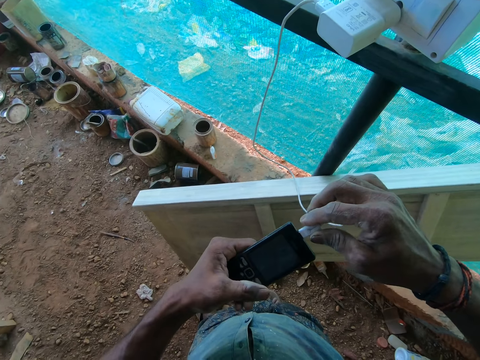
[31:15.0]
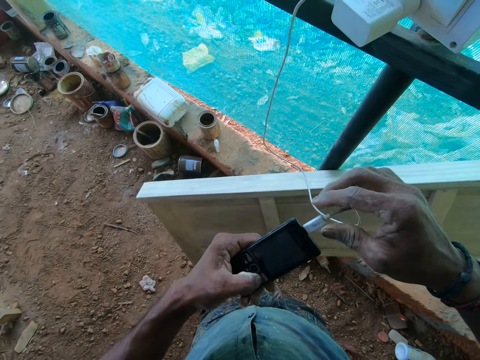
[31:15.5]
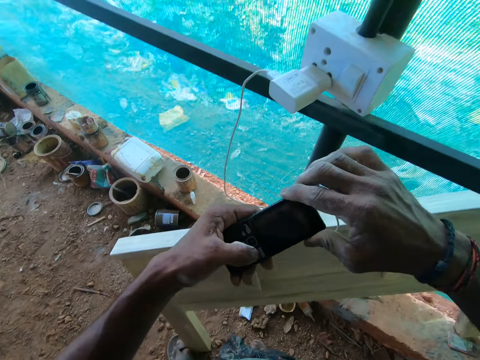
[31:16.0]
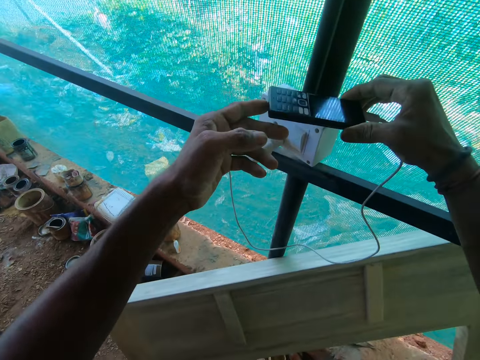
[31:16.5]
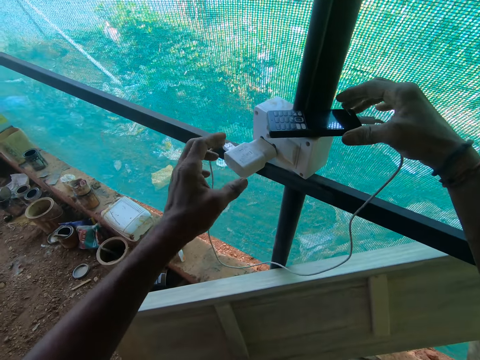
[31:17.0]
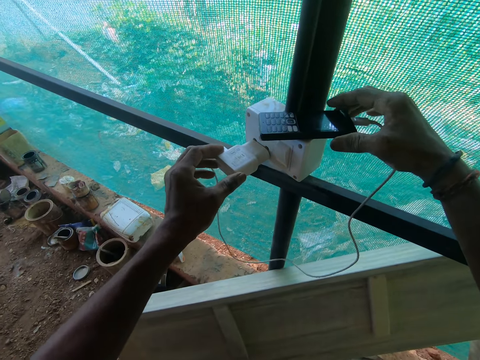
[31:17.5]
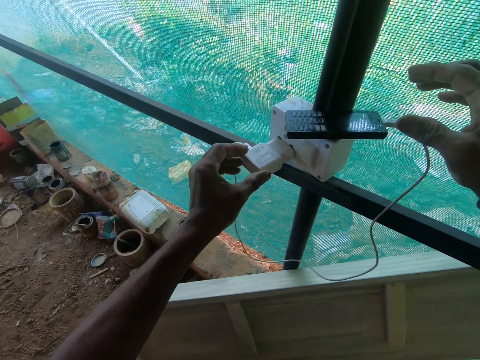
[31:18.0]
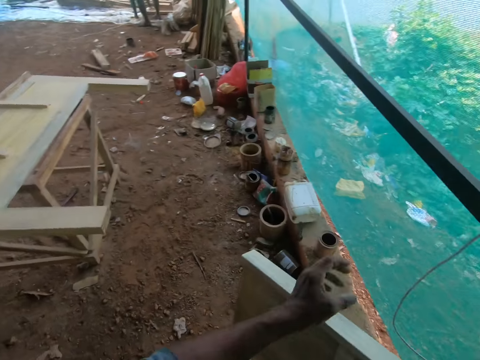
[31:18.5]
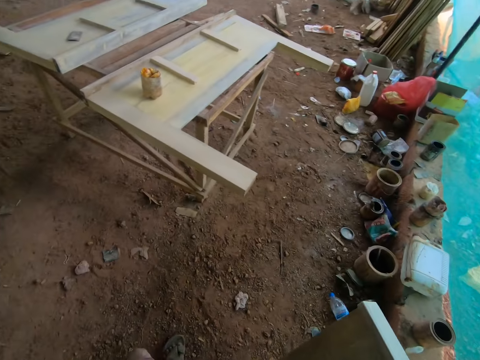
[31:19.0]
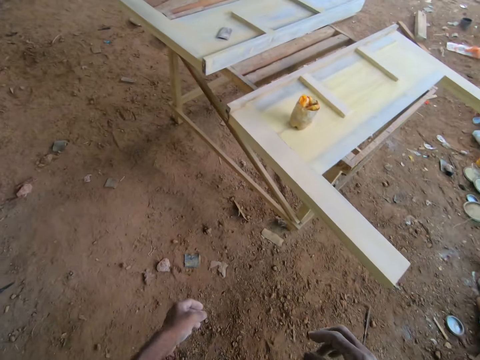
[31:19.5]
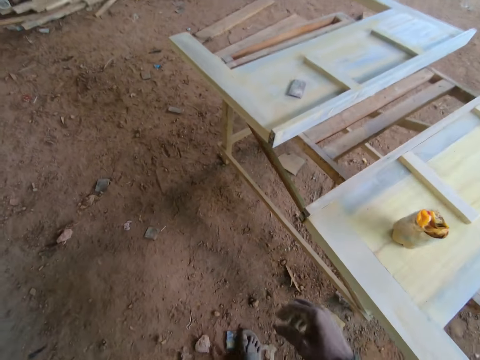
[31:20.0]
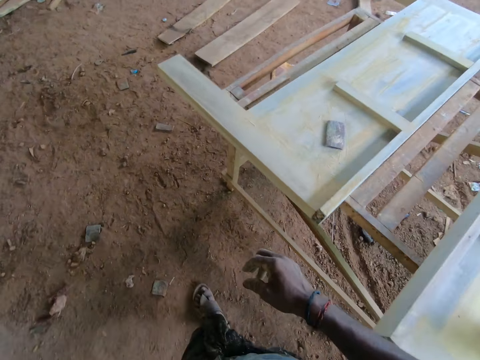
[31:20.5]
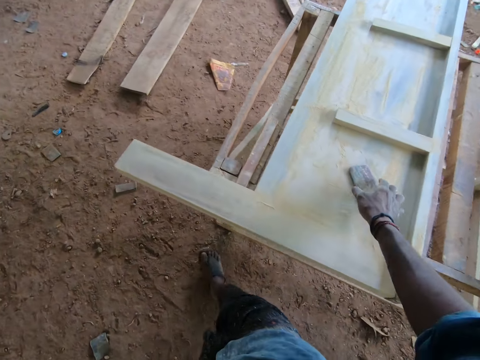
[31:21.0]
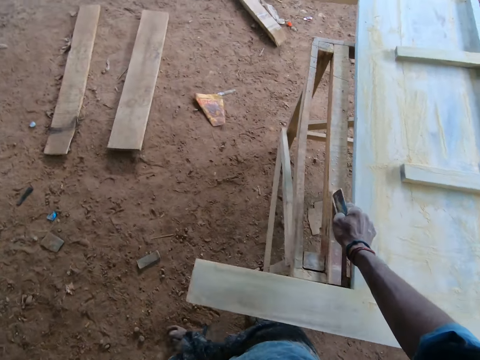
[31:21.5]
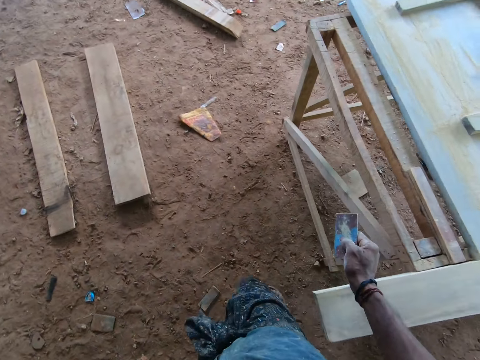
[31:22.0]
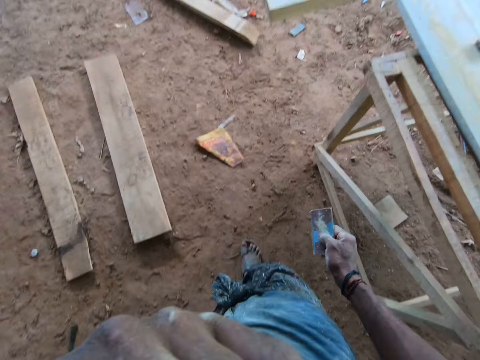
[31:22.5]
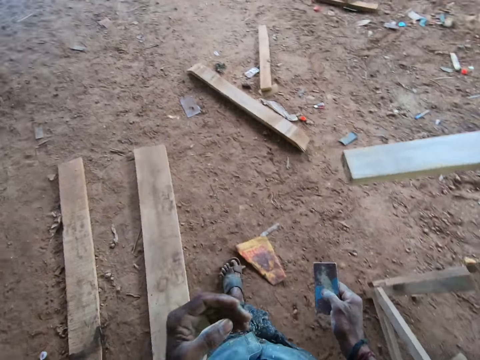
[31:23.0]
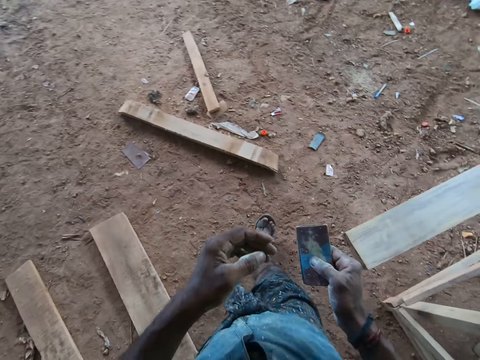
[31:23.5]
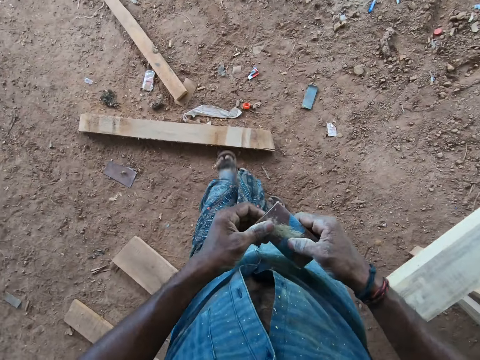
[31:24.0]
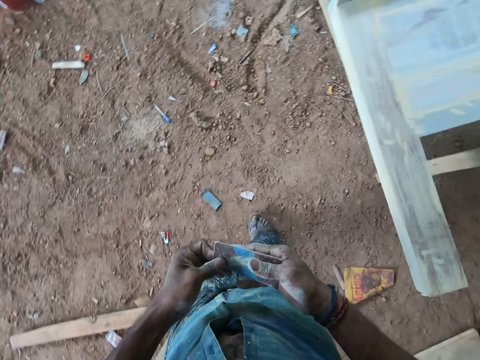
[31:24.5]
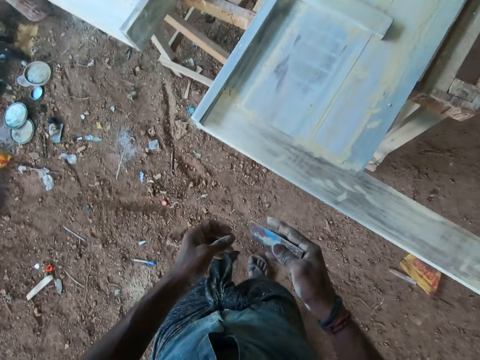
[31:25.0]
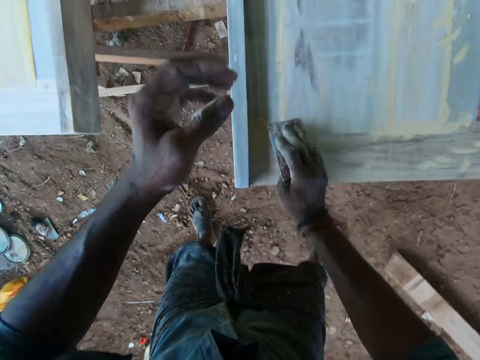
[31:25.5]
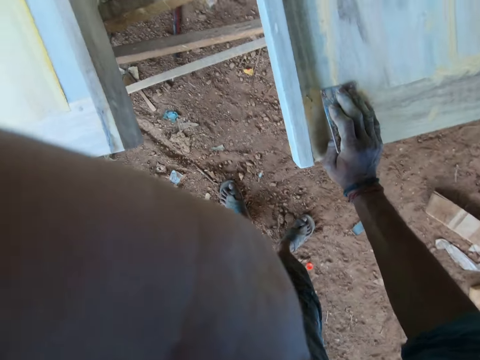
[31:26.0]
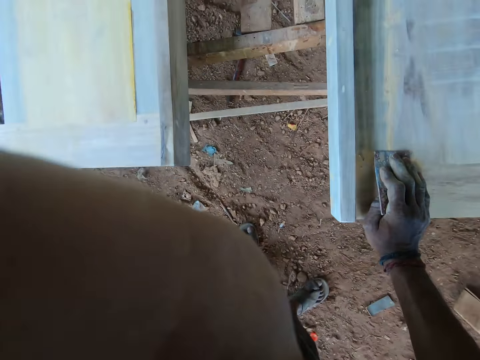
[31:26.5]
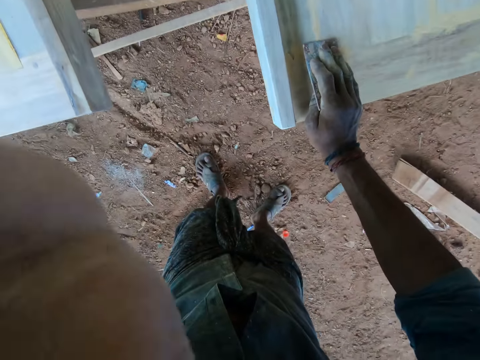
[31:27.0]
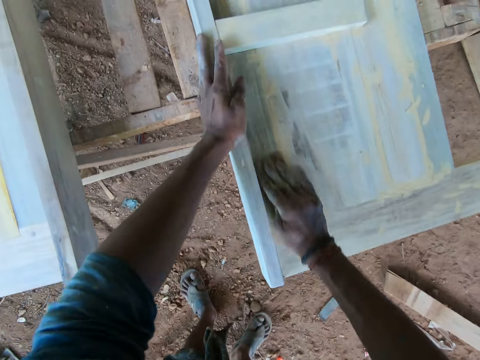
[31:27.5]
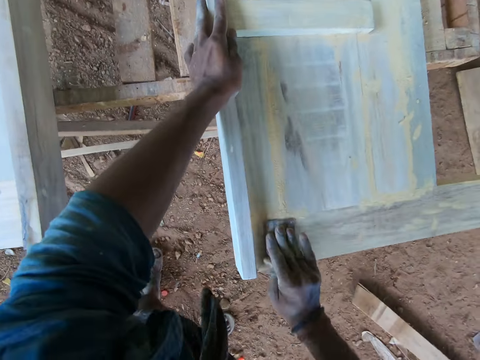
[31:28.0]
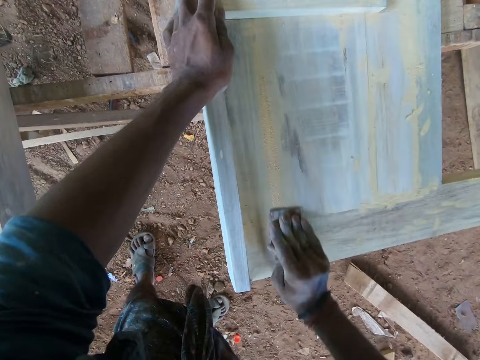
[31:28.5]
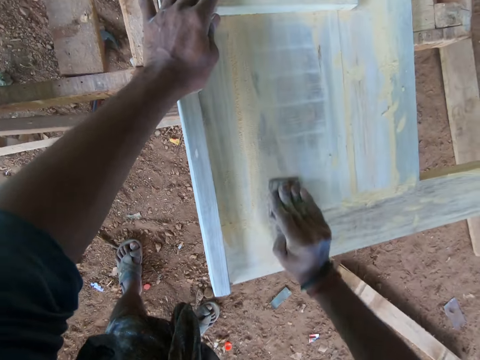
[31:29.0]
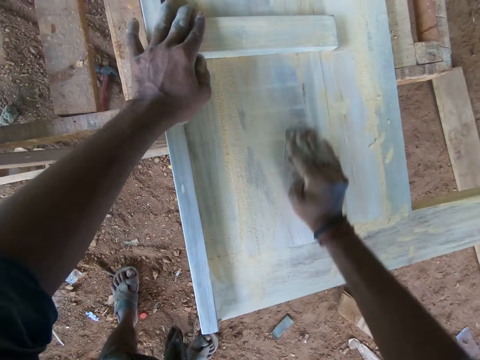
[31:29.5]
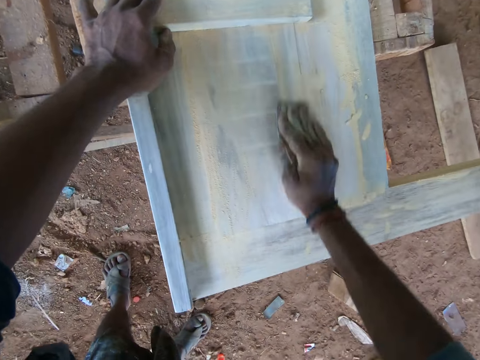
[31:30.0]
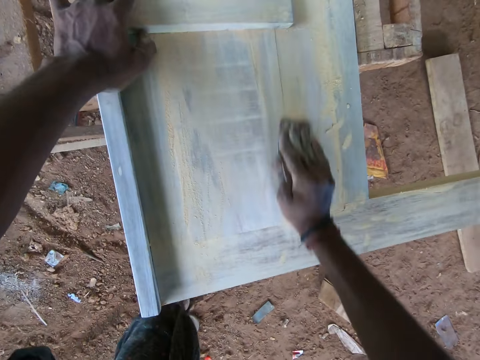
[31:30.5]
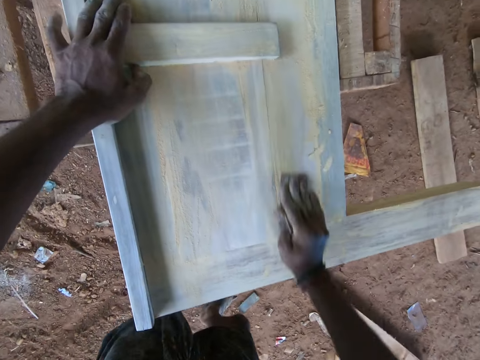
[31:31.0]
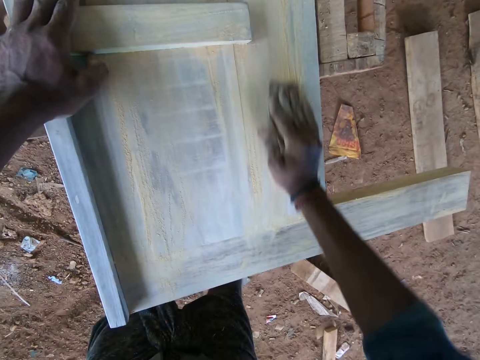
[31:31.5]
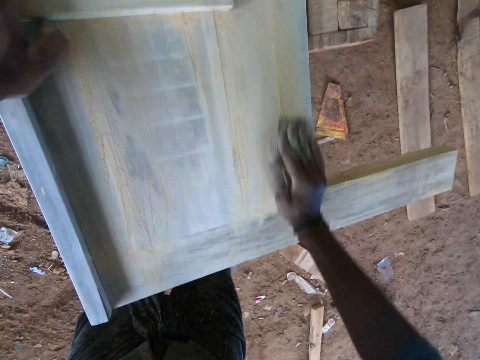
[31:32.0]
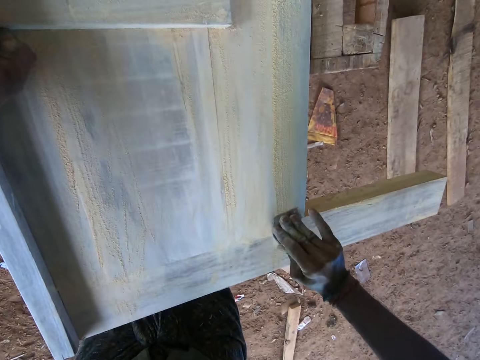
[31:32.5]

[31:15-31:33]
The camera wearer passes the mobile phone in his left hand to his right hand. He drops the mobile phone in his right hand on the electrical outlet. He adjusts the phone charger connected to the electrical outlet with his left hand. He walks around. He picks up the sandpaper from the piece of furniture with his right hand. He adjusts the pair of glasses or camera on his face with his left hand. He polishes the piece of furniture with the sandpaper in his right hand.

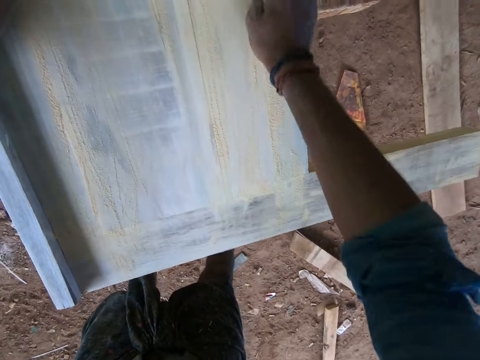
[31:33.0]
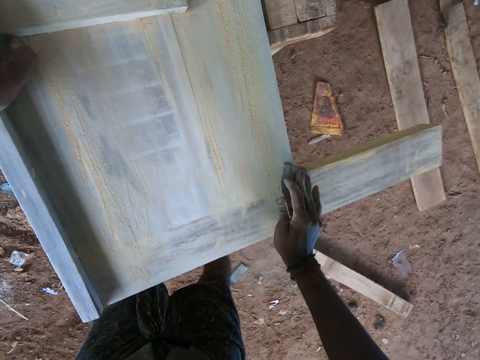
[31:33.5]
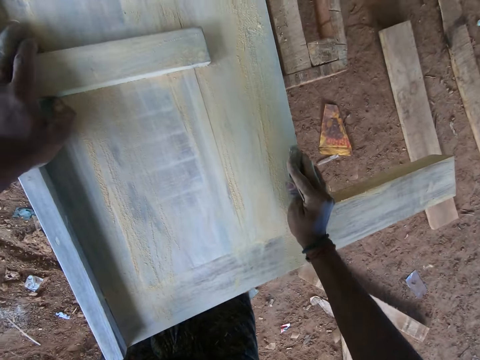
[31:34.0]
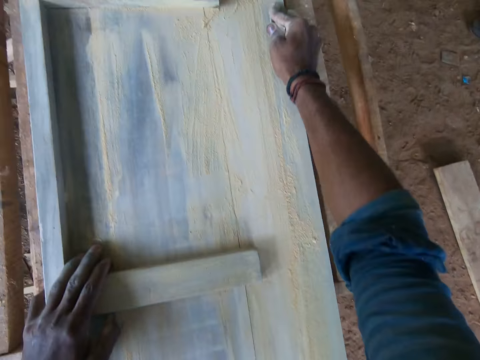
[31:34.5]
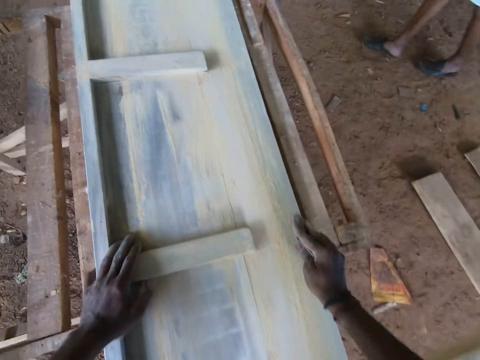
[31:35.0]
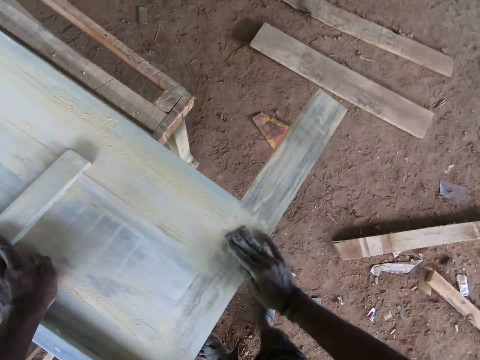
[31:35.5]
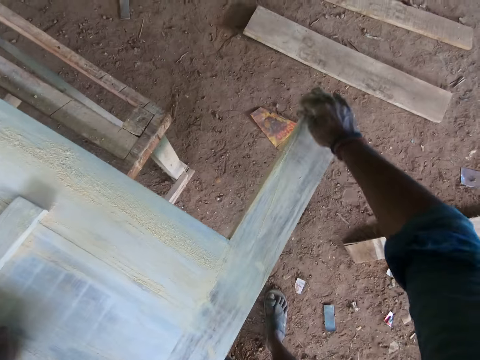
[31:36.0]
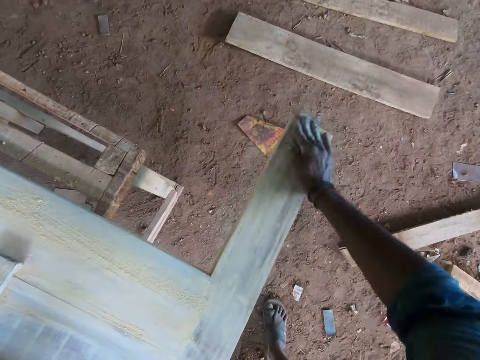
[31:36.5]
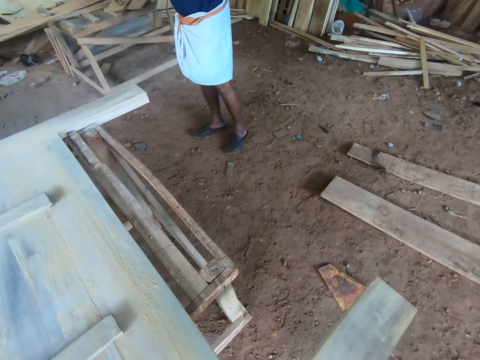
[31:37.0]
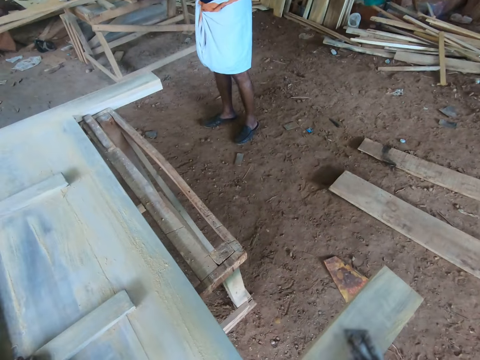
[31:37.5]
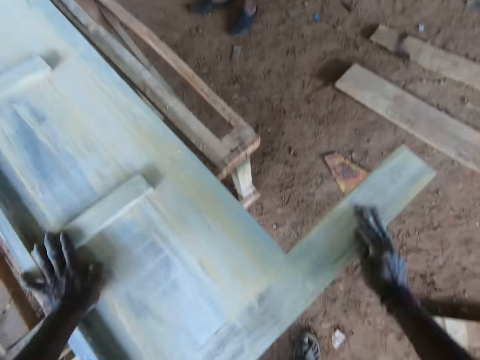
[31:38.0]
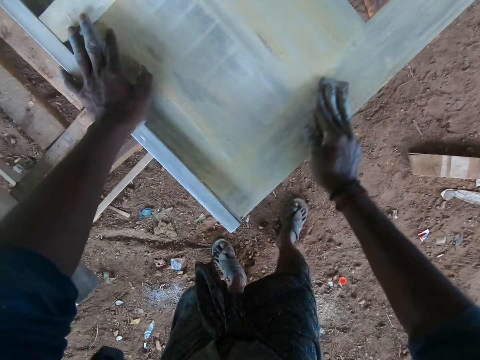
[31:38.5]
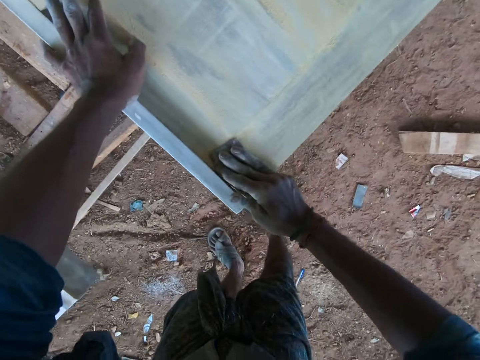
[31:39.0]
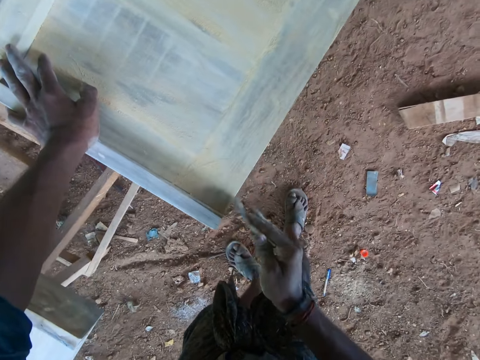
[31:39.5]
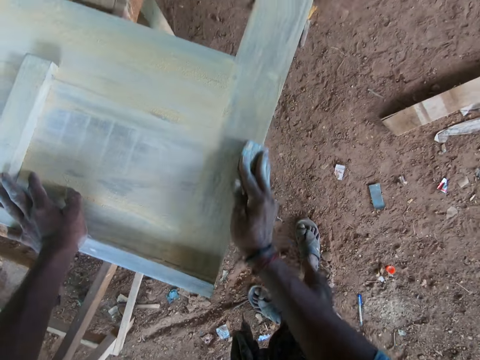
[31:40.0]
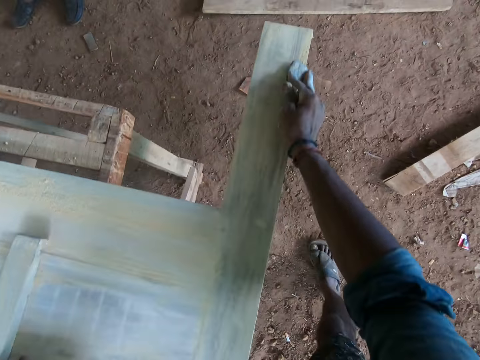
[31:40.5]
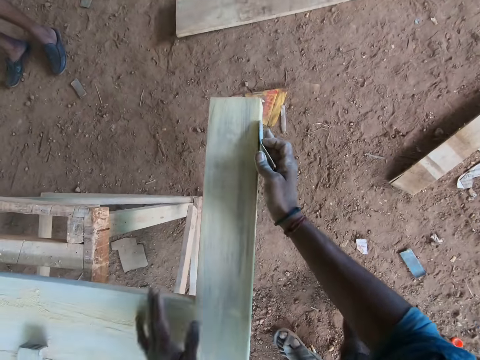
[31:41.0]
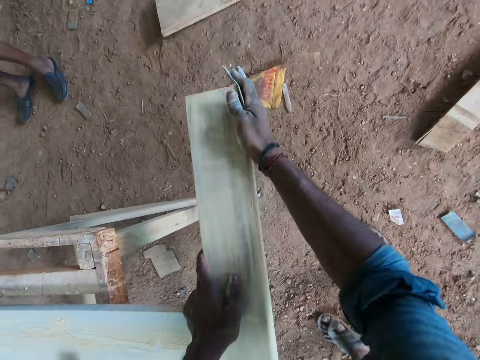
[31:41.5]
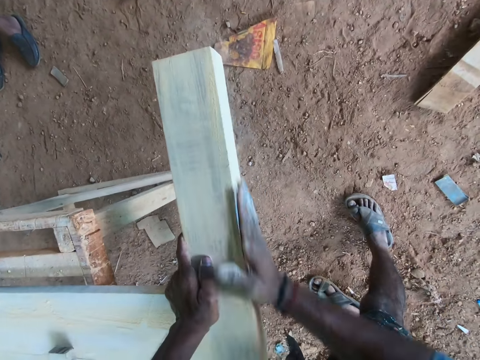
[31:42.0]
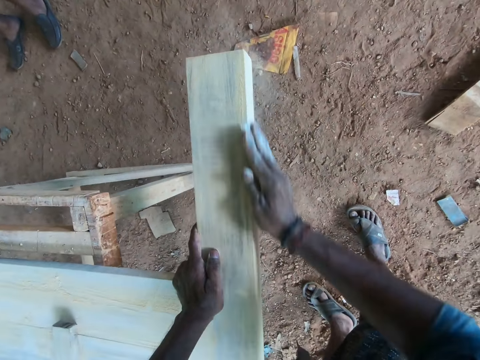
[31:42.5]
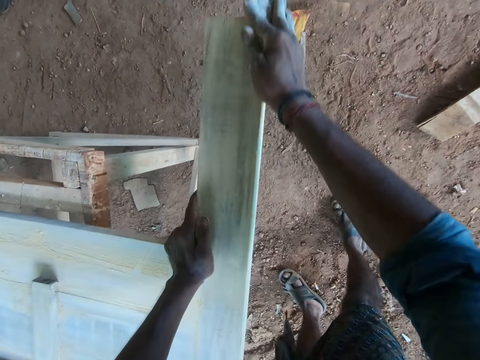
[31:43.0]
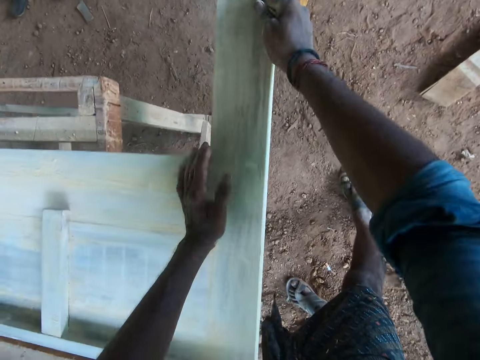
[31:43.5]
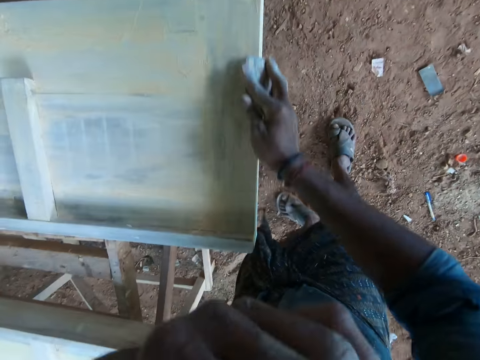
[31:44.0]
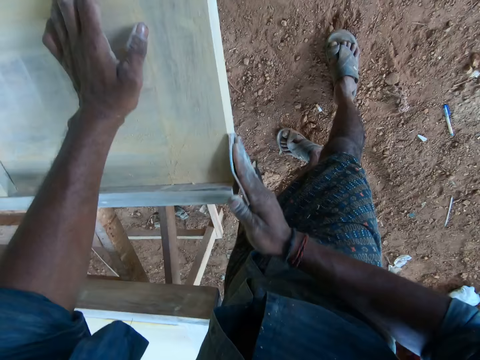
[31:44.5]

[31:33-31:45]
The camera wearer interacts with a man.
